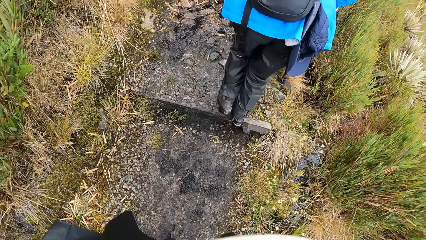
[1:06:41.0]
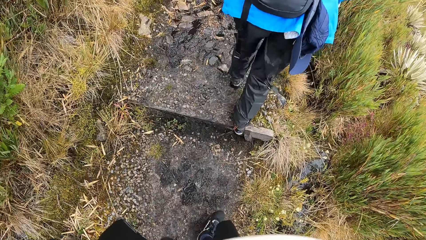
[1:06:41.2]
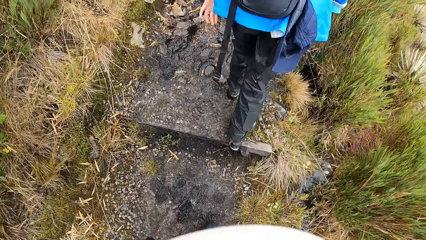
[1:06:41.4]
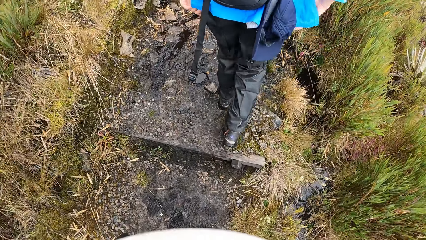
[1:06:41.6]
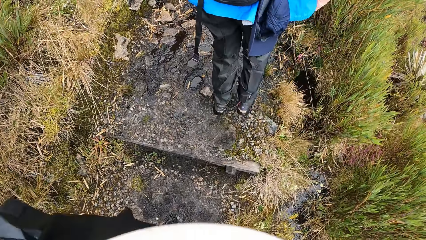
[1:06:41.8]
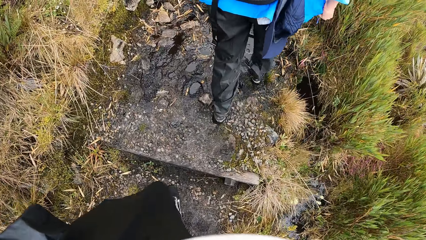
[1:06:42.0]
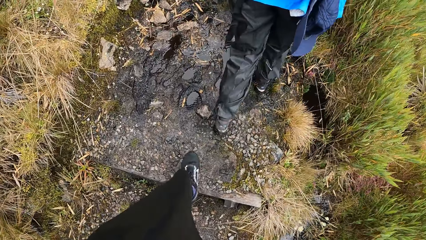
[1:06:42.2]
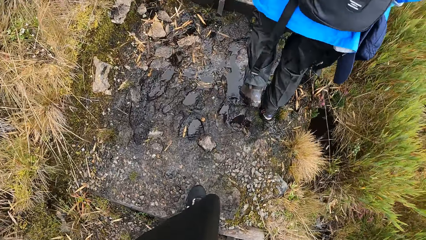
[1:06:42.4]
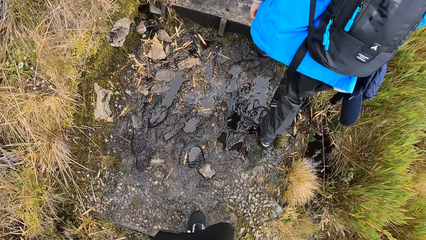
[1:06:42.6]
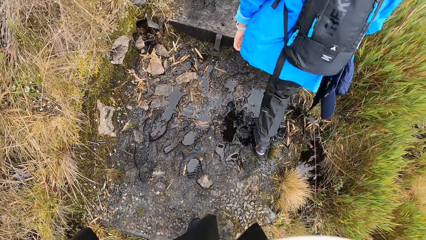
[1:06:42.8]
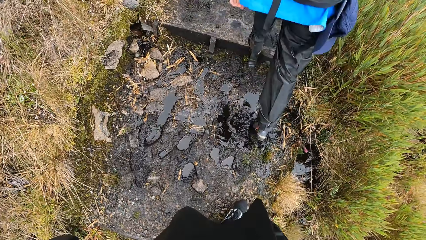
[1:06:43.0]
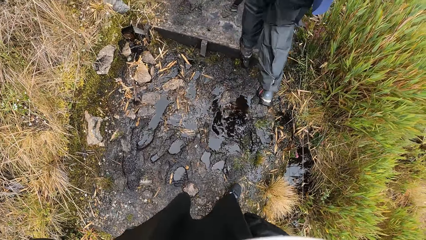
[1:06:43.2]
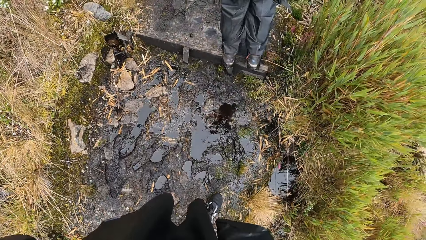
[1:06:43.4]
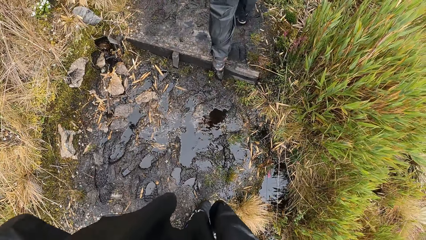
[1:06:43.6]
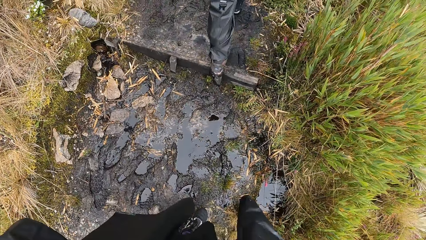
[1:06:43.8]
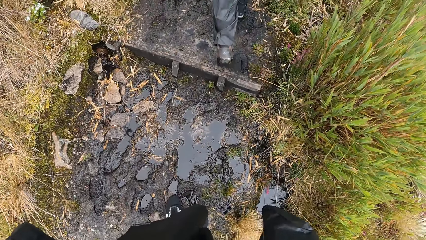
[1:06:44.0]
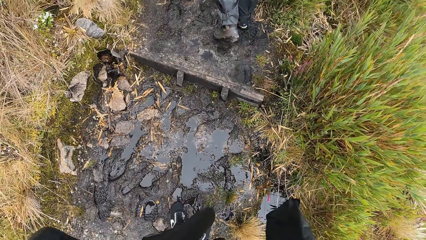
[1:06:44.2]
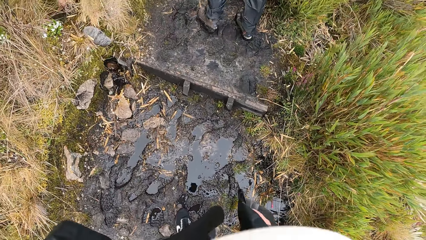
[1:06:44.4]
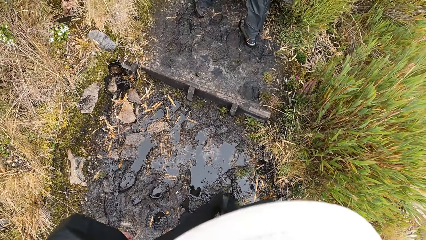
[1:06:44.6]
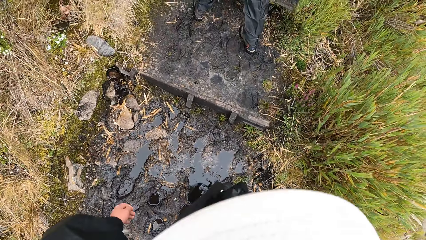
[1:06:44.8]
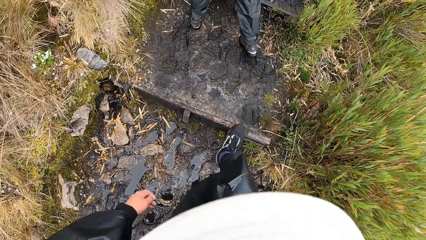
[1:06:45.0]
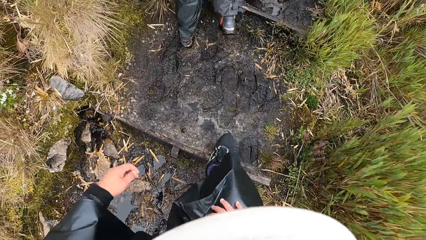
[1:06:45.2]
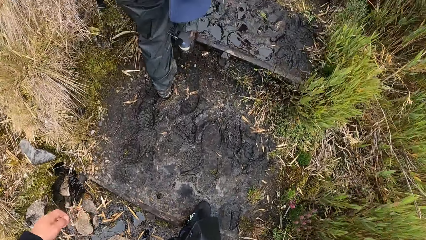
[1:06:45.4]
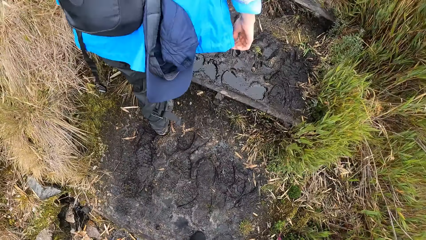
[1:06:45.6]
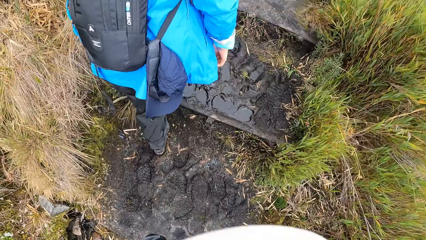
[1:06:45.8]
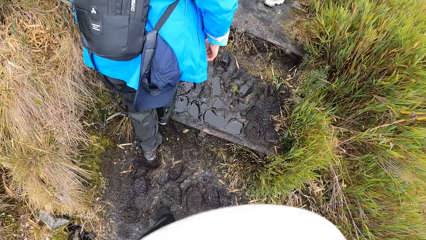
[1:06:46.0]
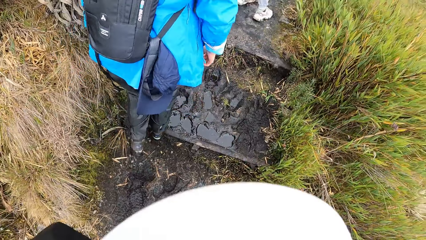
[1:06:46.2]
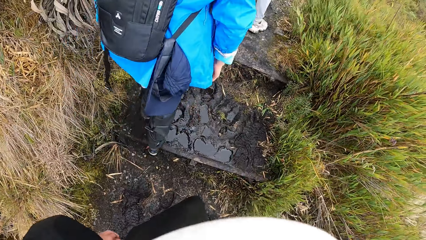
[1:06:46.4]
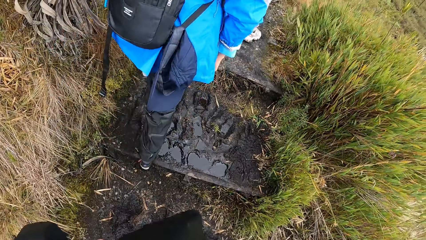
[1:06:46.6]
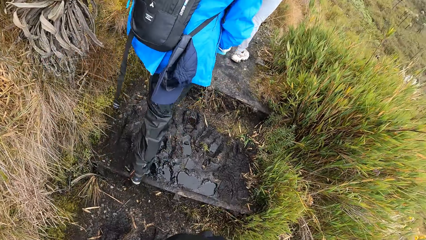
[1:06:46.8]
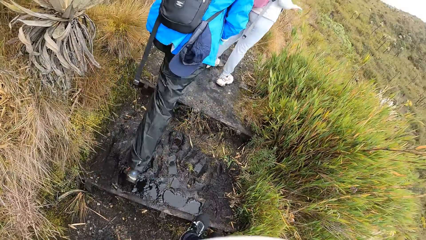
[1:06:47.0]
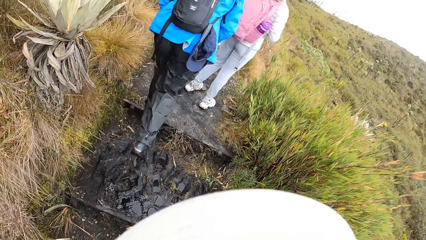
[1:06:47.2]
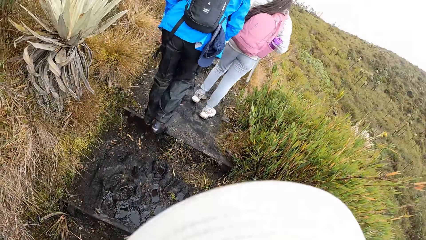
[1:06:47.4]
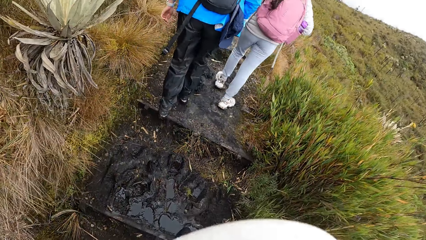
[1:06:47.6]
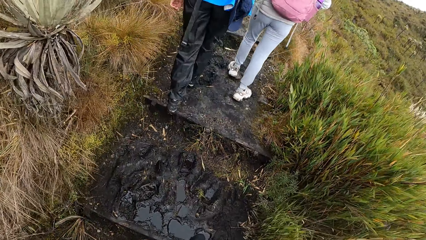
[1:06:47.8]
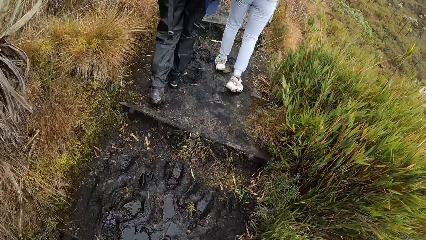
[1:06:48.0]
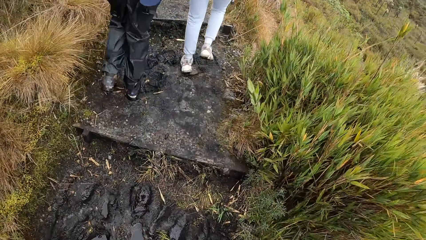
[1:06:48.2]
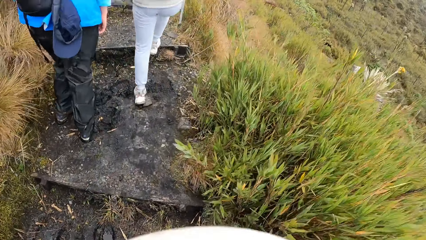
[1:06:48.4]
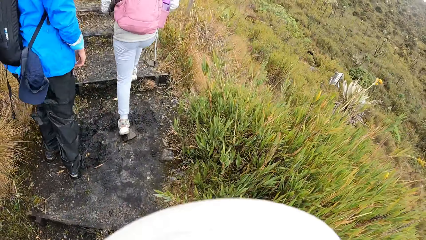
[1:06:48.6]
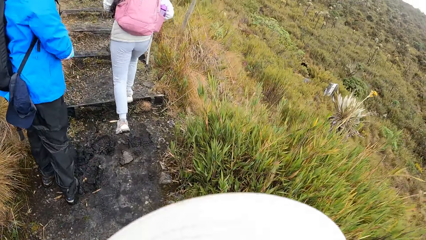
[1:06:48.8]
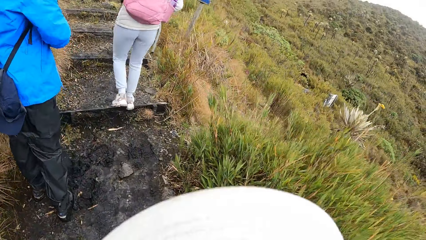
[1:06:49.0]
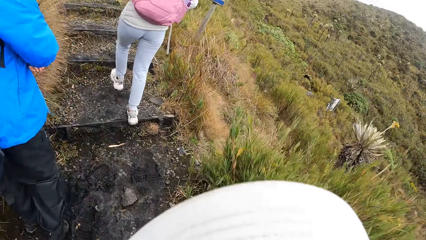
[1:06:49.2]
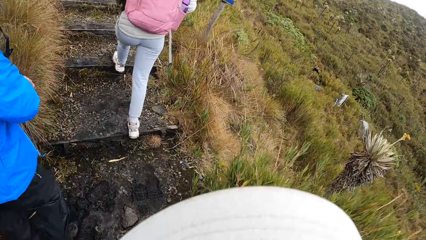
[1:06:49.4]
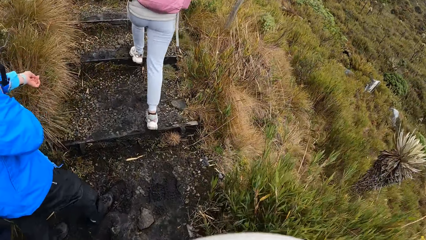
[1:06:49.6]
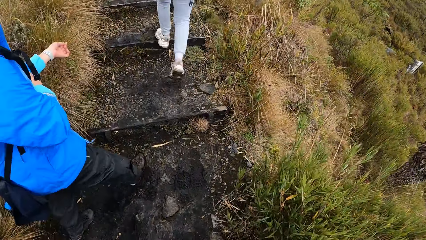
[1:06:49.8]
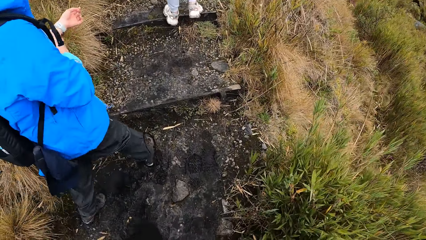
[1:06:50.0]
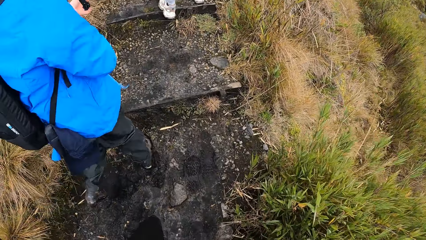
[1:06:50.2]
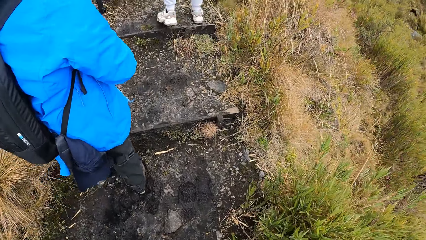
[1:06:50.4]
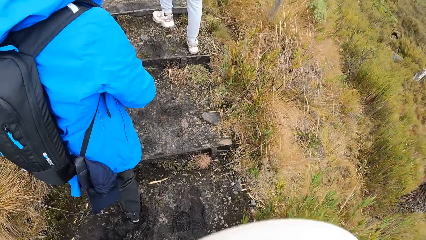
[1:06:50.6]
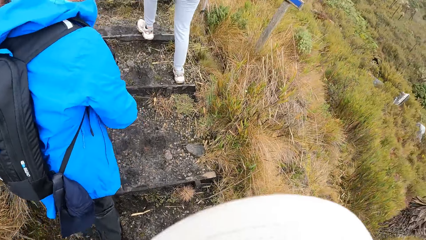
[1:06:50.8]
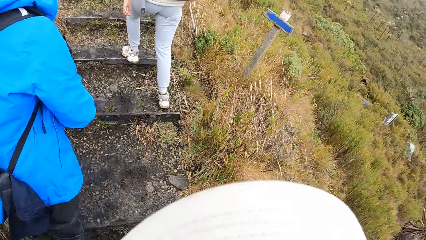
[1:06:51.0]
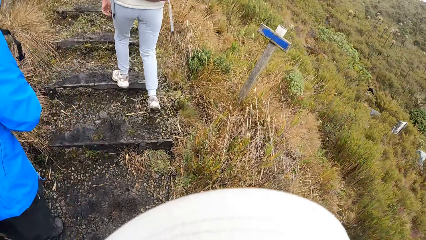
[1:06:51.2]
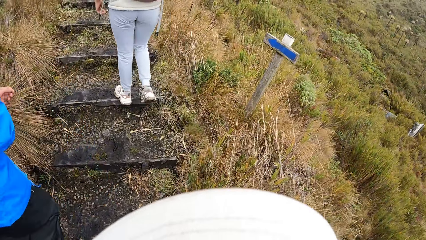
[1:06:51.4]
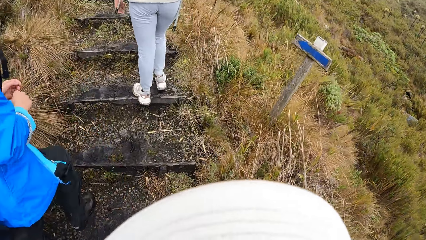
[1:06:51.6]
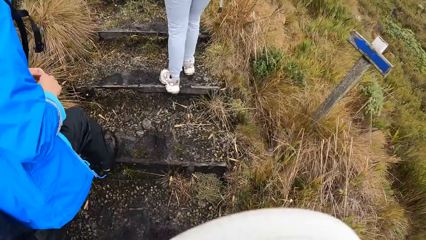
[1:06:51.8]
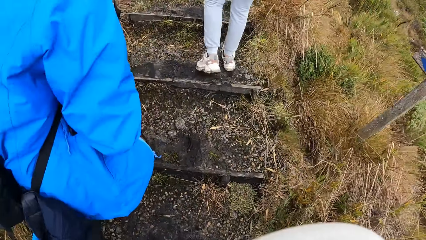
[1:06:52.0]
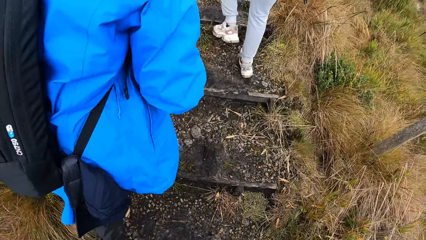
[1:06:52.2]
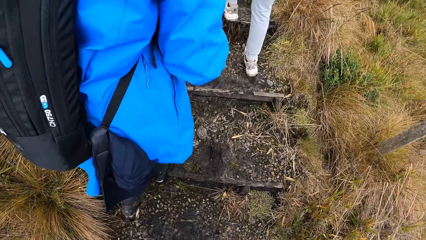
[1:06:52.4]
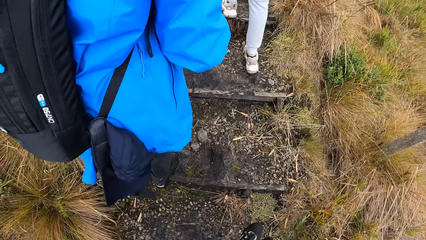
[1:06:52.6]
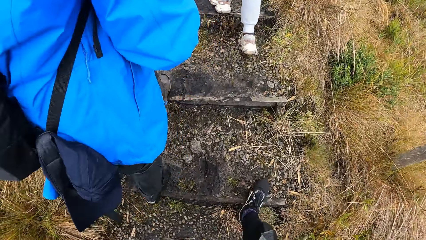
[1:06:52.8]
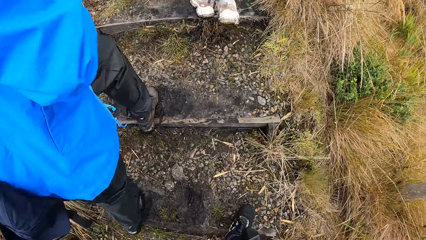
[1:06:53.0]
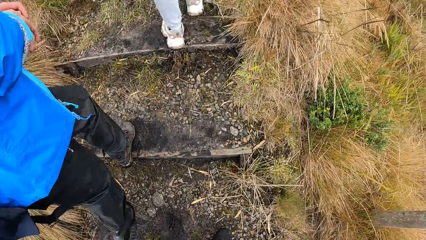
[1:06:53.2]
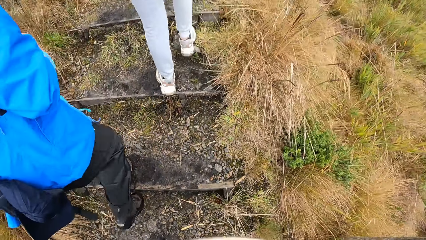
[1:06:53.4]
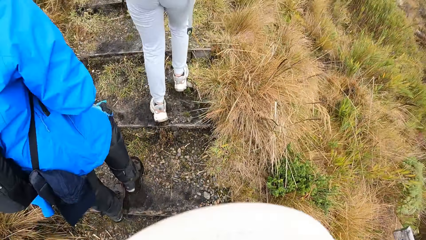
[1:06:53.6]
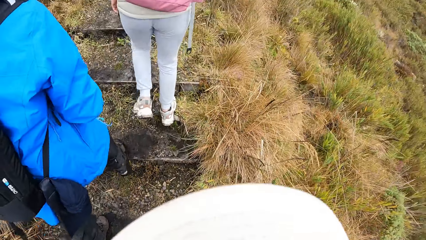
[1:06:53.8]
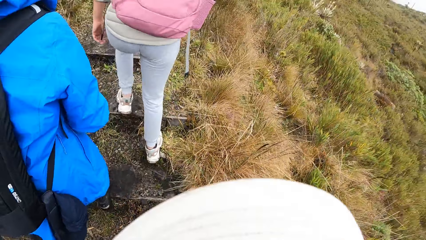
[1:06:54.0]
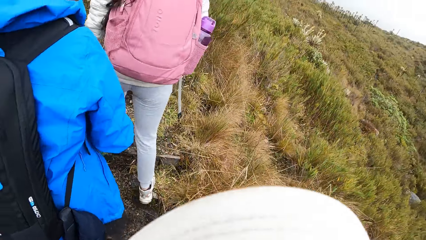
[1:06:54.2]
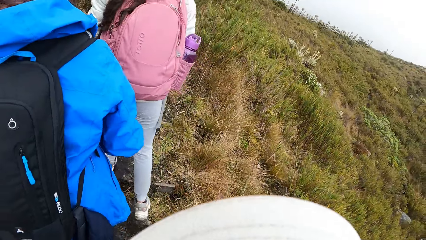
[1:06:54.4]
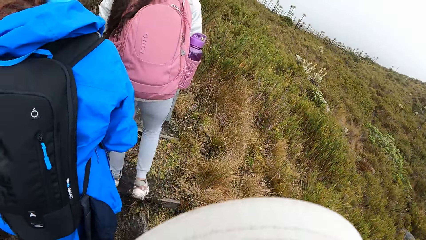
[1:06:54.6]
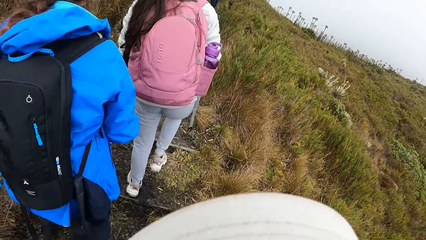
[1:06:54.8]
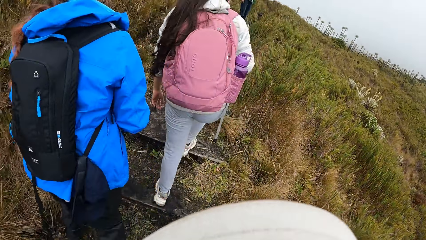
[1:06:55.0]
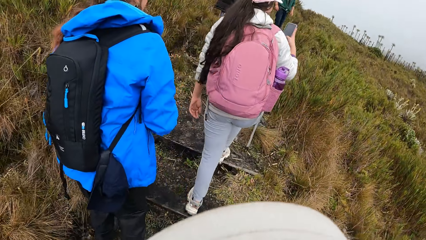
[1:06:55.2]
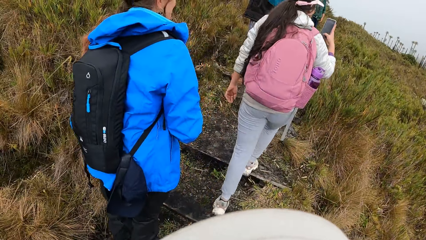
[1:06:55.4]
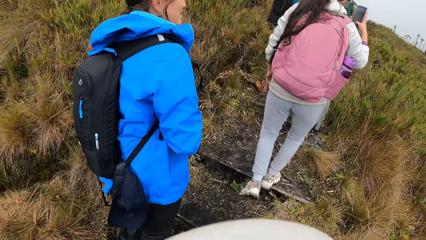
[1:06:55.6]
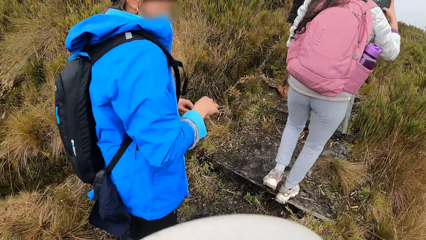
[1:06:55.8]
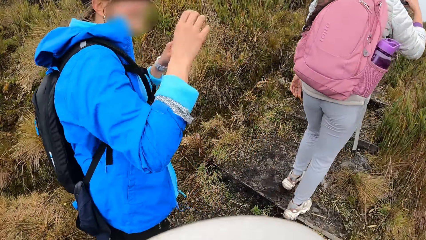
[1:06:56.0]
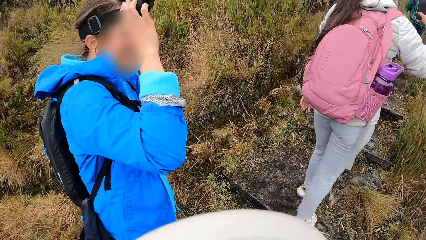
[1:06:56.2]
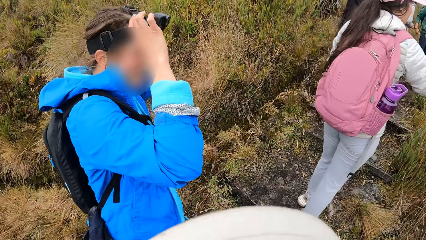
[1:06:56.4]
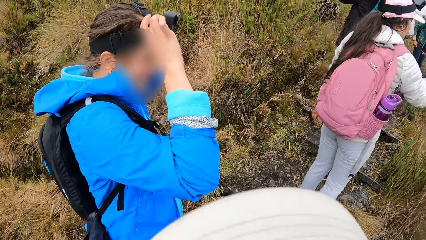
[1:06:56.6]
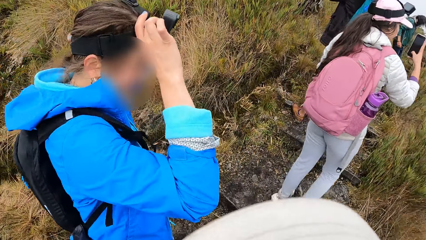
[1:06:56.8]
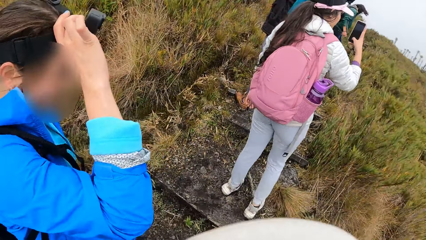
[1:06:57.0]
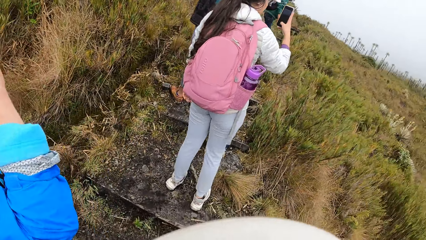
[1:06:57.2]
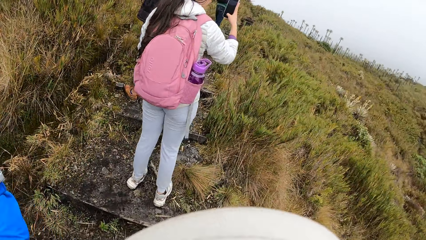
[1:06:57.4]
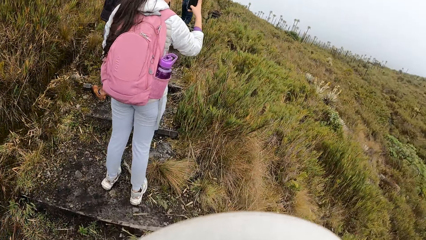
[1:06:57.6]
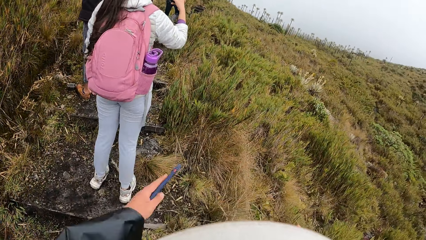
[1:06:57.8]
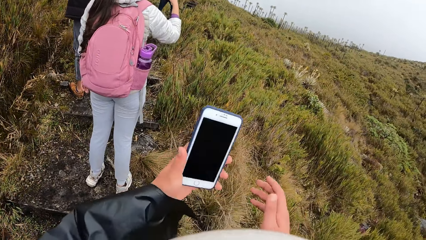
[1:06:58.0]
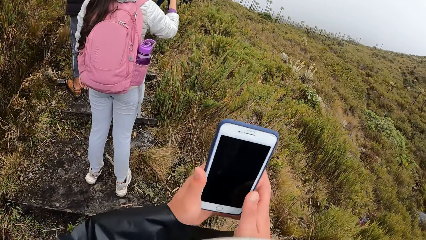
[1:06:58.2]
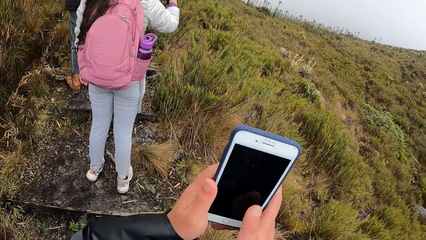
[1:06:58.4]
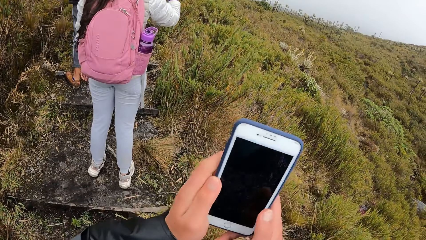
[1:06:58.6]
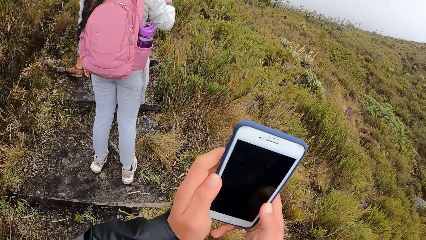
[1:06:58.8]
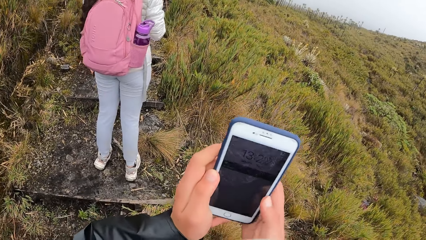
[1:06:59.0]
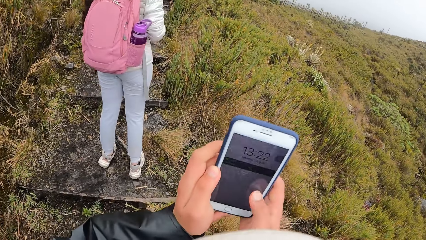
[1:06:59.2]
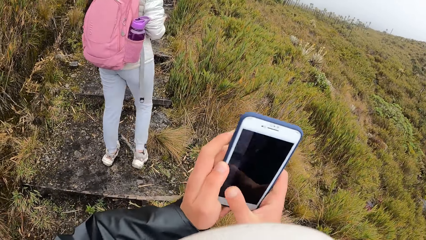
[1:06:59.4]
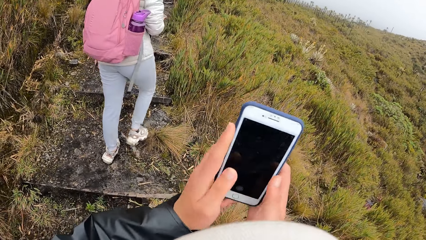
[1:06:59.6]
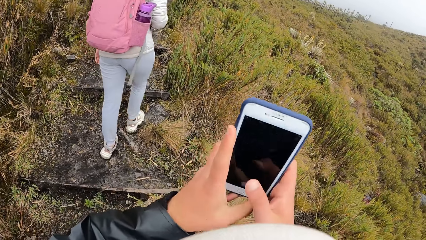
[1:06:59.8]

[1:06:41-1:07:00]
The camera wearer passes the stagnant water and walks on the road towards the forest. A person adjusts the camera. The camera wearer holds a phone with both hands. They operate the phone with both hands.
